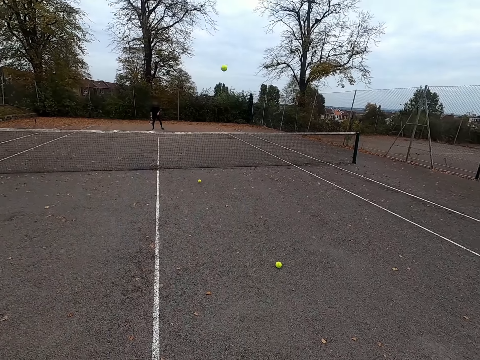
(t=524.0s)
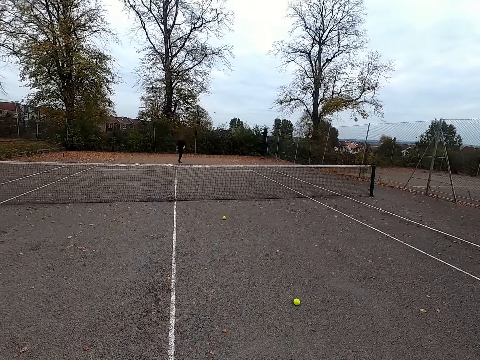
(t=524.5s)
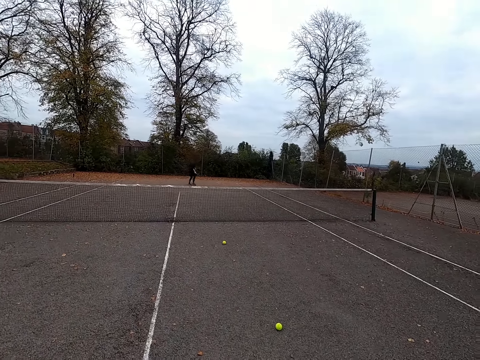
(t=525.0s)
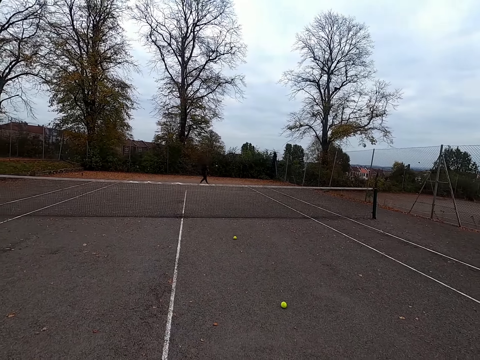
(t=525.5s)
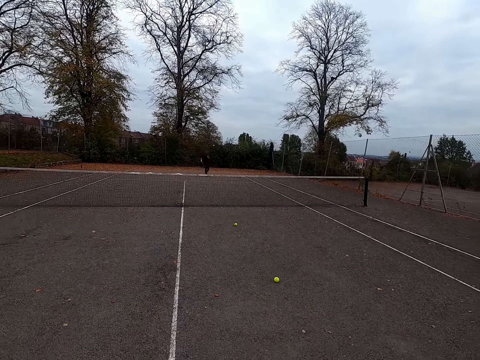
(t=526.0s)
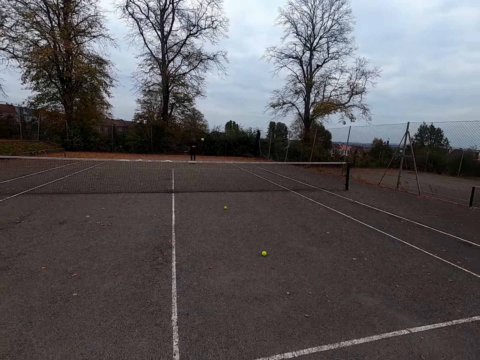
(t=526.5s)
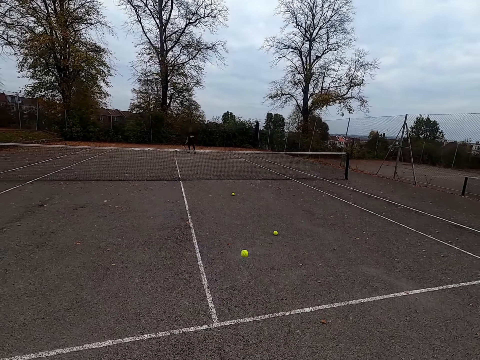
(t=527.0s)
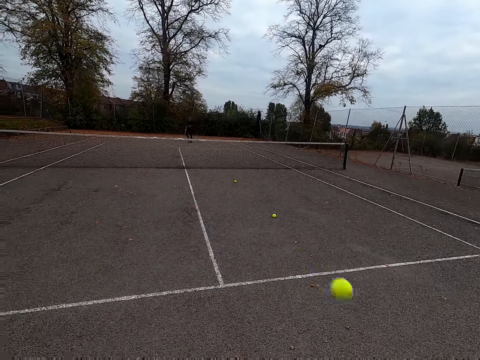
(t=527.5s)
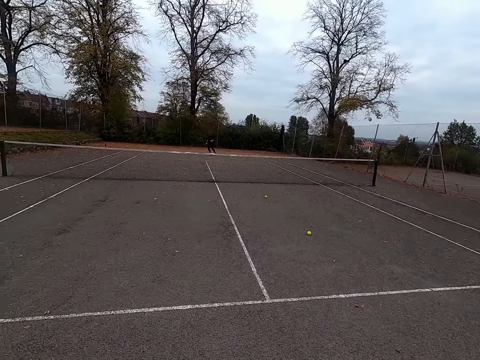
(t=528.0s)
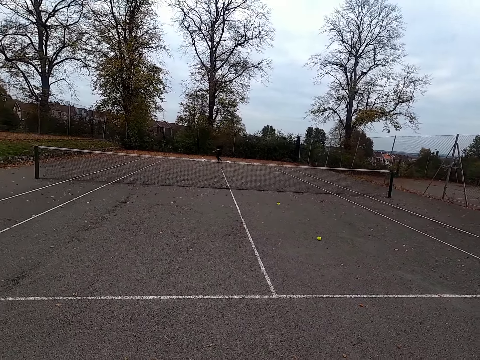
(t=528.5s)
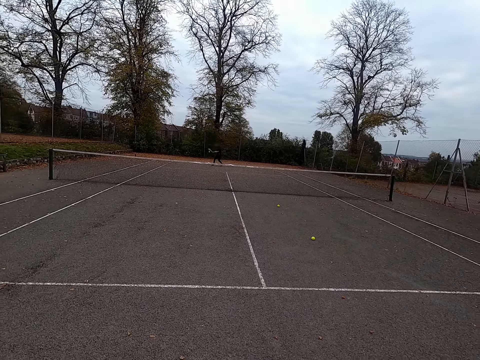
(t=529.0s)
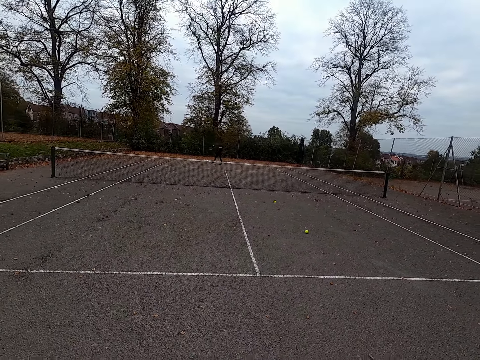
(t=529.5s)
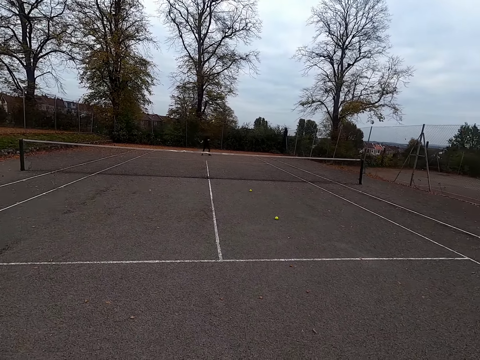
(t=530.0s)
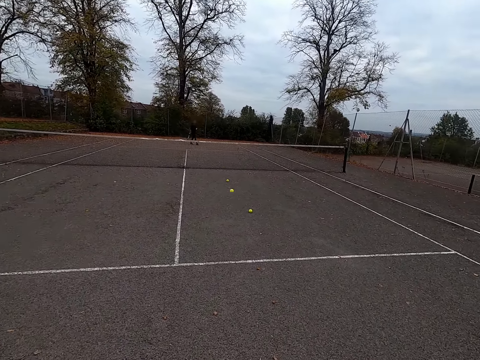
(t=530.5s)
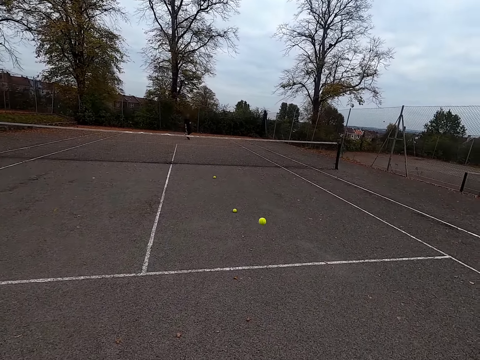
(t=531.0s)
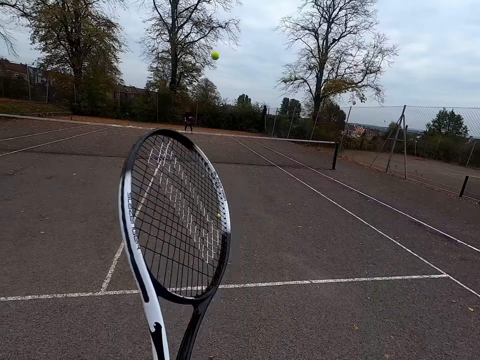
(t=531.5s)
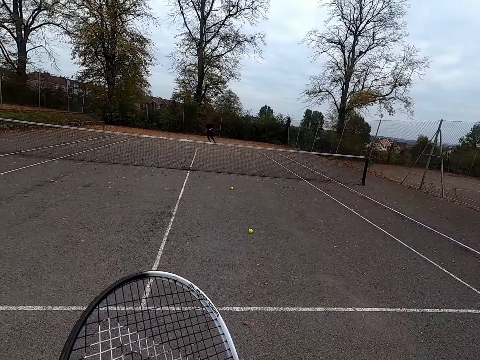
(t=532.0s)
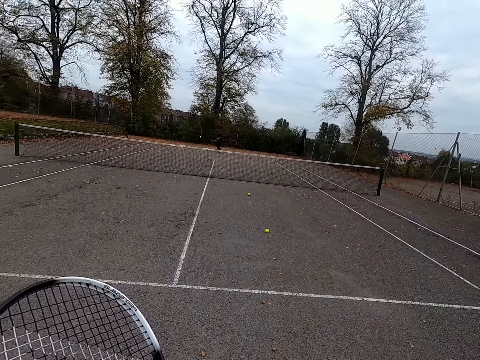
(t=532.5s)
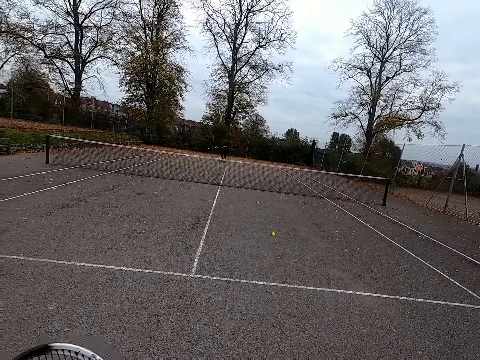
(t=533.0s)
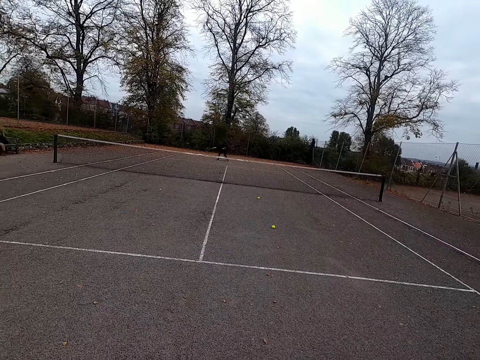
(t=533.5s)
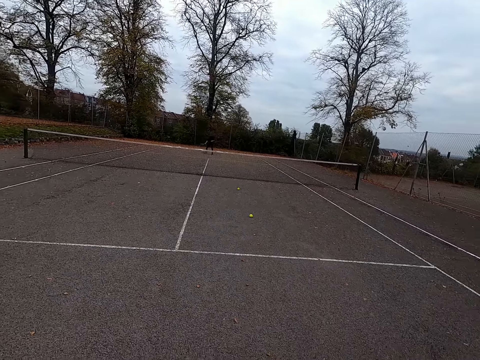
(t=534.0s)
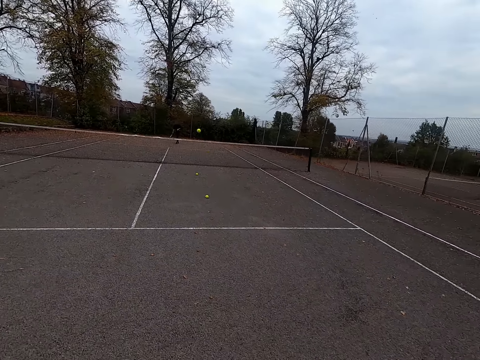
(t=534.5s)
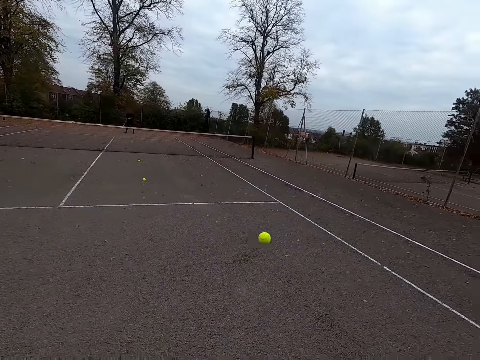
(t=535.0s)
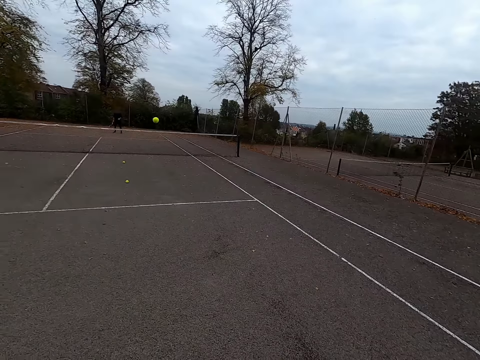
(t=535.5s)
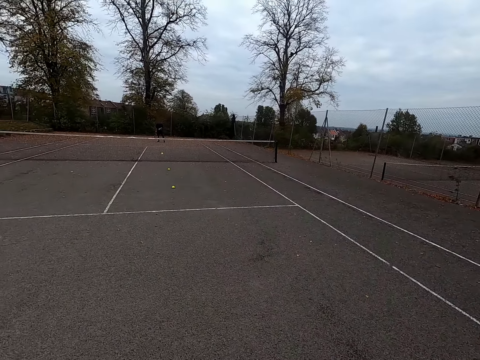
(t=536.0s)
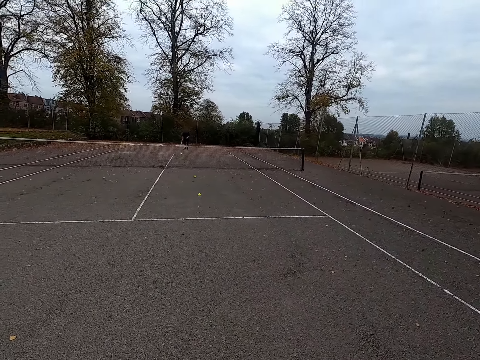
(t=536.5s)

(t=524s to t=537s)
The camera wearer walks around. A man plays tennis and throws a ball with a tennis bat. The camera wearer throws the ball with the tennis bat and plays tennis. The man throws the ball with the tennis bat. The camera wearer throws the ball with the tennis bat. The man throws the ball with the tennis bat. The camera wearer throws the ball with the tennis bat.

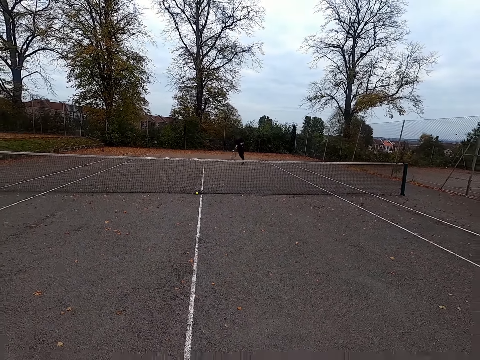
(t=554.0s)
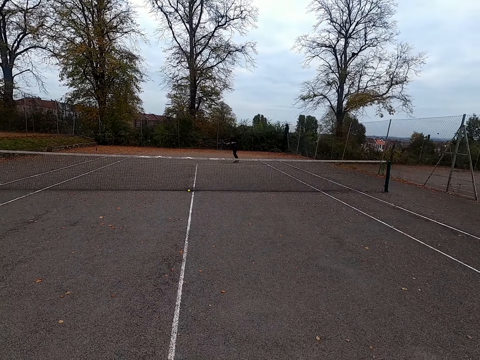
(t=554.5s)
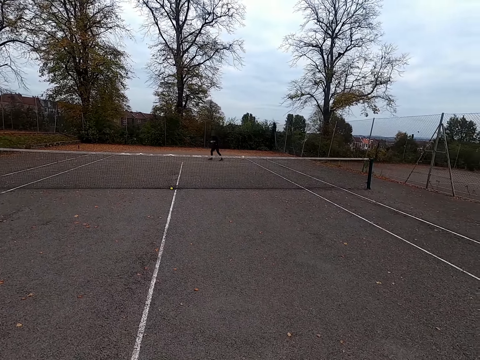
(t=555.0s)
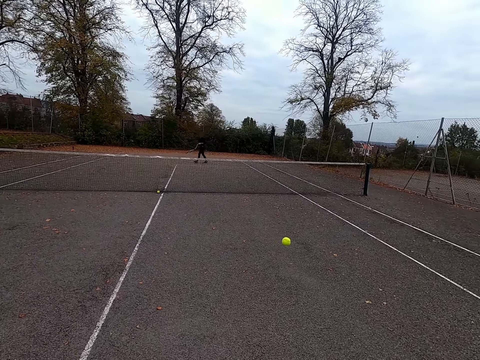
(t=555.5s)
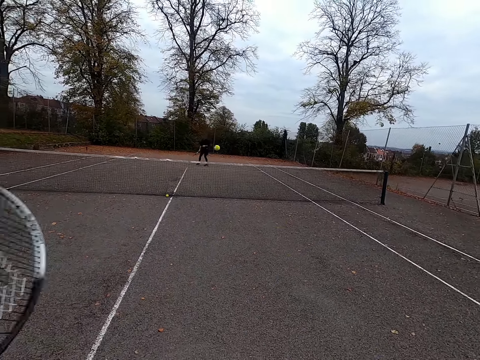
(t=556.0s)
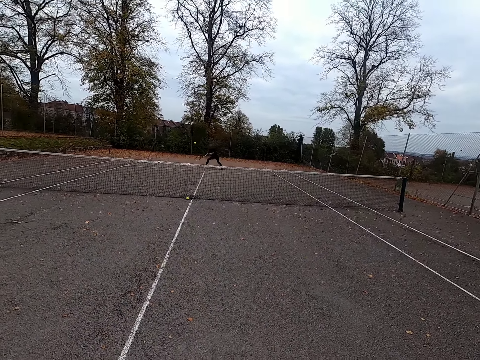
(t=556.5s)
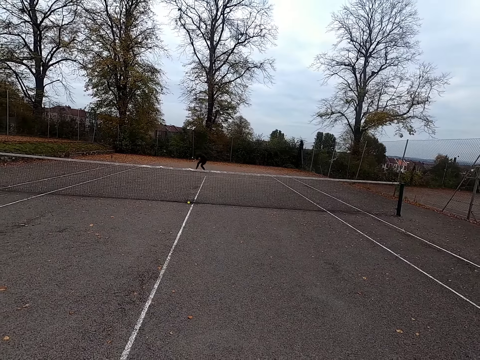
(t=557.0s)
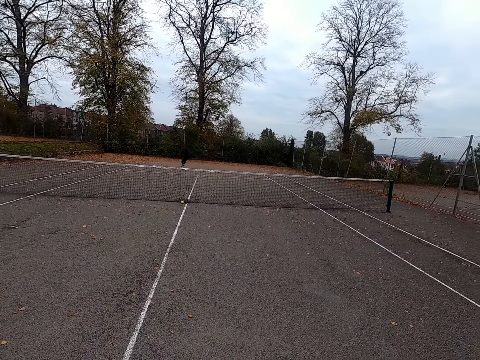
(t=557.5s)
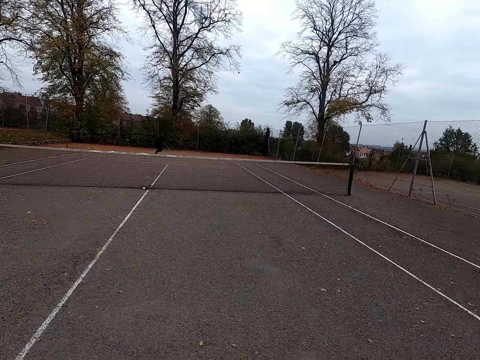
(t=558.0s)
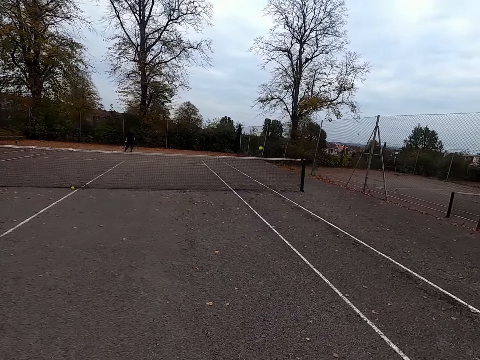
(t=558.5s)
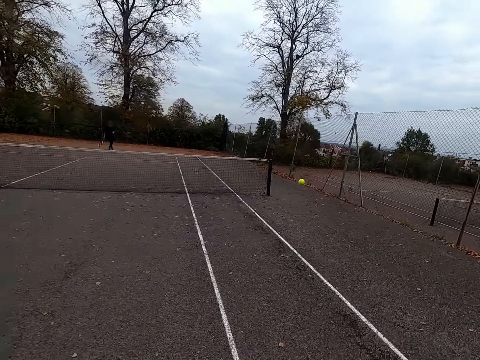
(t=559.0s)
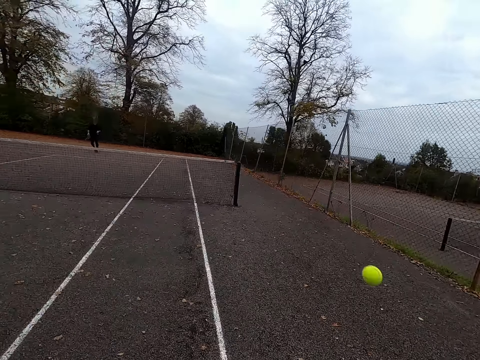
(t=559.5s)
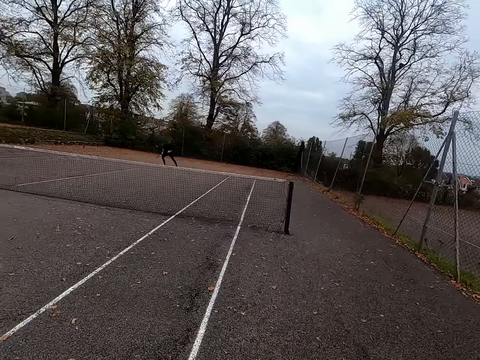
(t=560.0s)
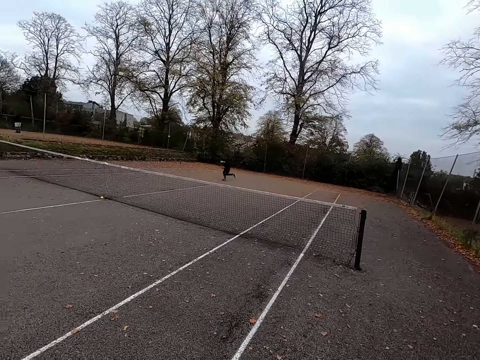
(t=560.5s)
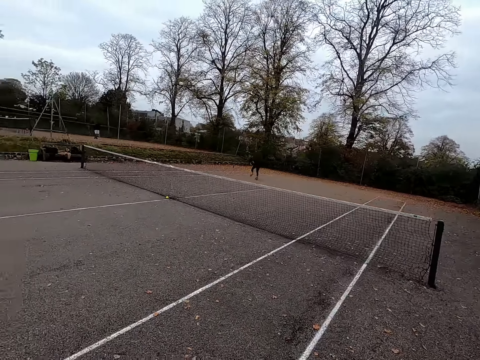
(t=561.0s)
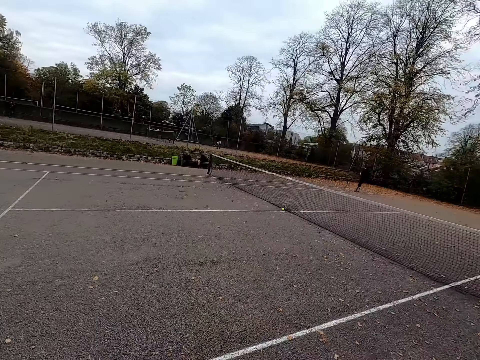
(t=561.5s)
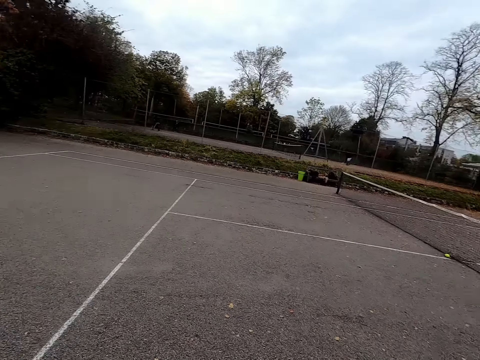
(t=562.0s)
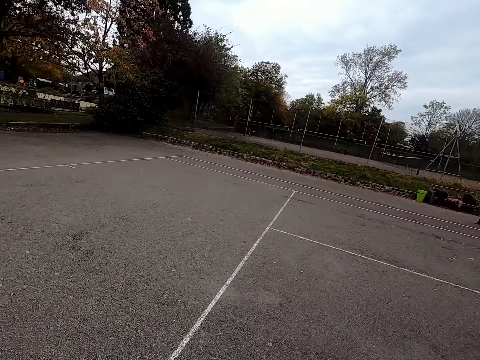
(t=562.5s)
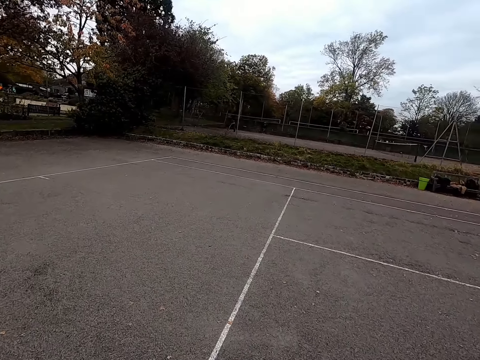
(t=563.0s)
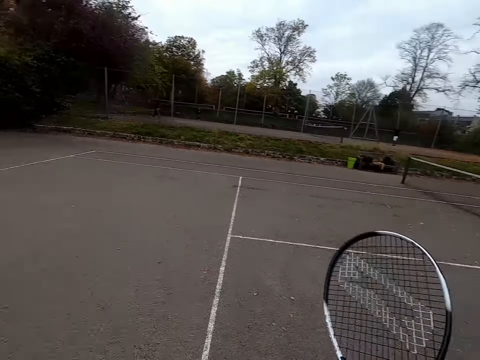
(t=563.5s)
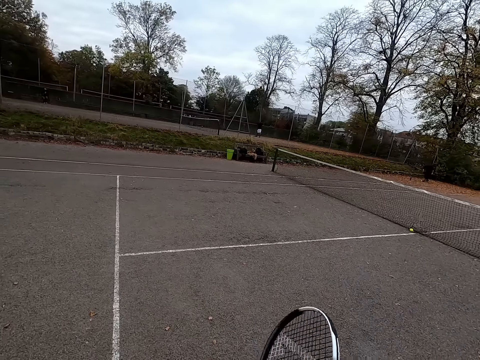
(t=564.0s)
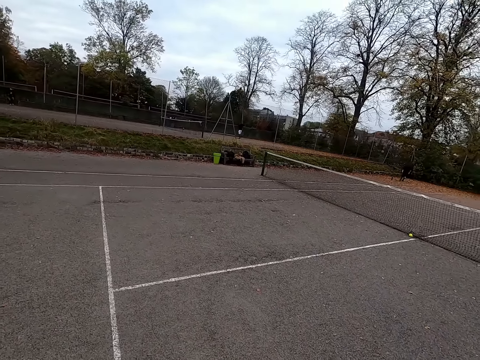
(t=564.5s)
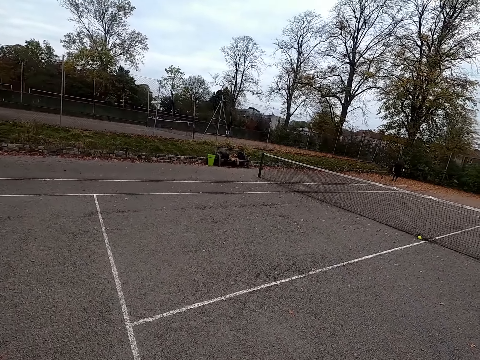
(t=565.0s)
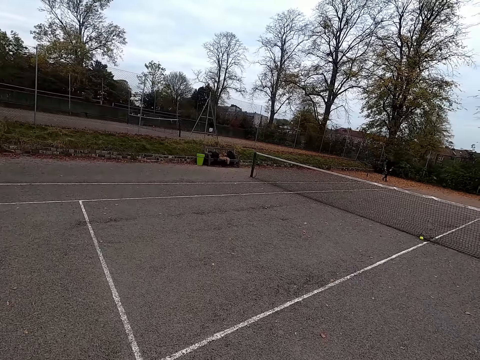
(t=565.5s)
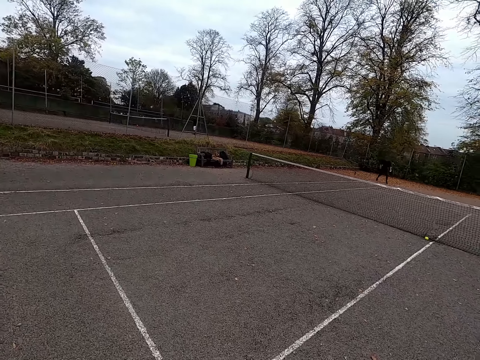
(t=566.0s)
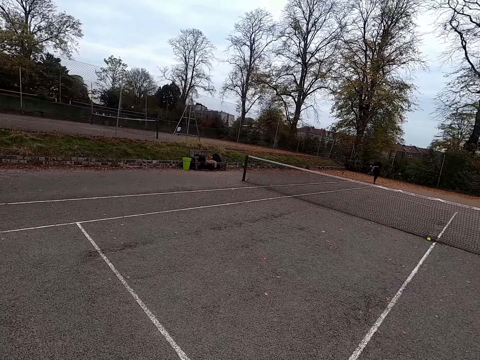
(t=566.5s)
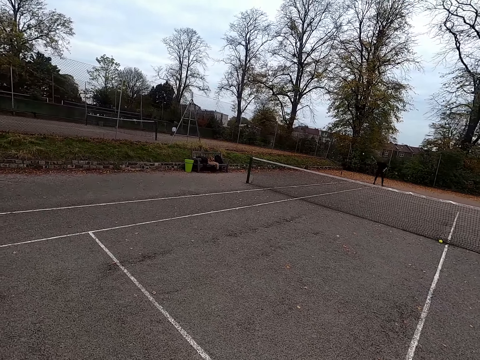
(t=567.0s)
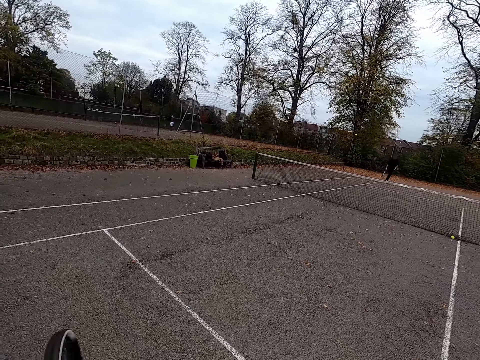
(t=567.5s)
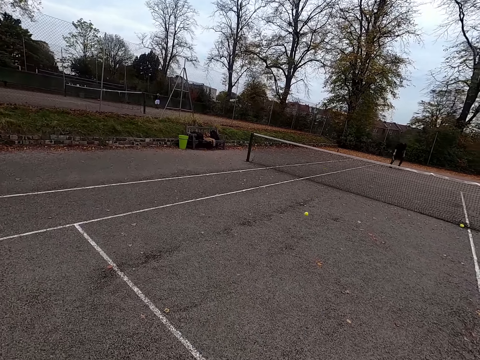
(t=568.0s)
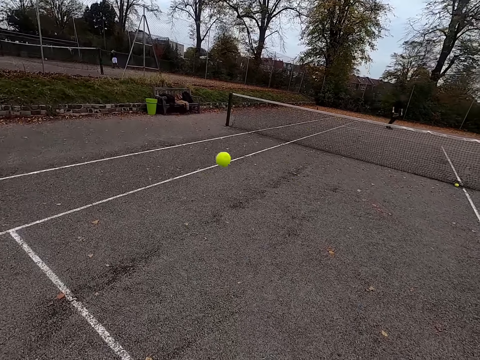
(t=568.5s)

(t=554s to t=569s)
A man plays against the camera wearer. The man throws the ball with the tennis bat. The camera wearer plays against the man. They throw the ball with the tennis bat. The man throws the ball with the tennis bat. The man plays against the camera wearer. The camera wearer throws the ball with the tennis bat. They play against the man. The man runs around. The camera wearer looks around and walks around. The man plays against the camera wearer and throws the ball with the tennis bat.
